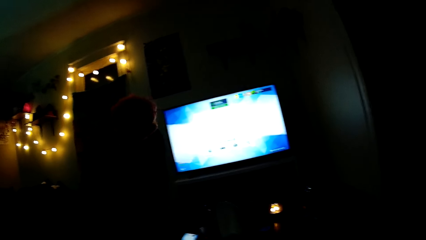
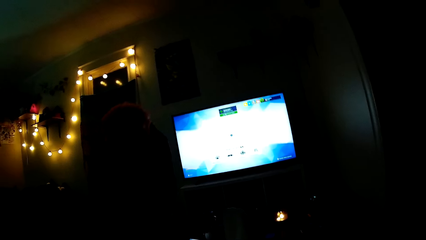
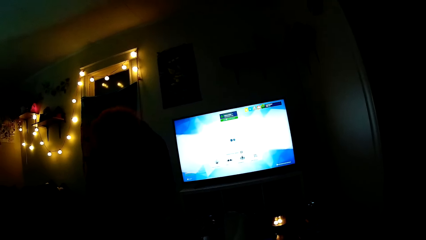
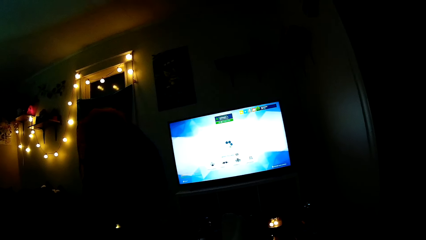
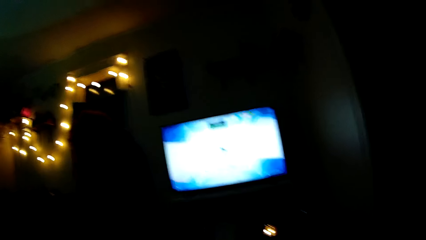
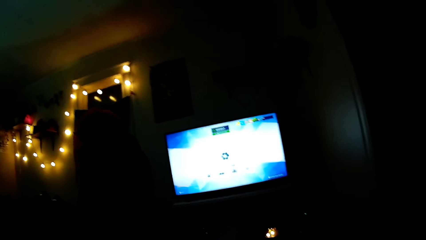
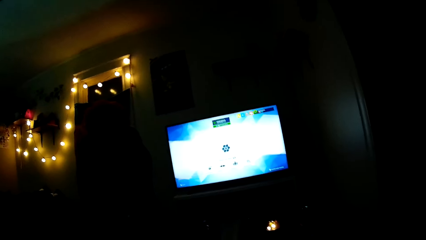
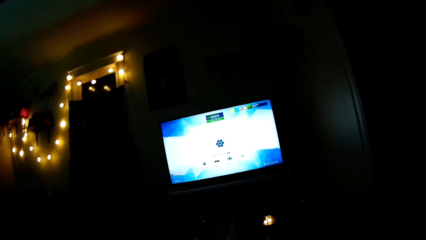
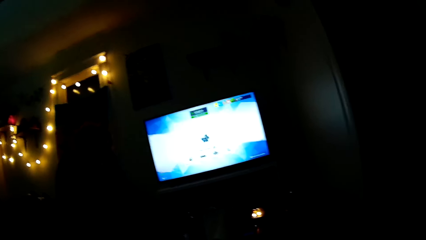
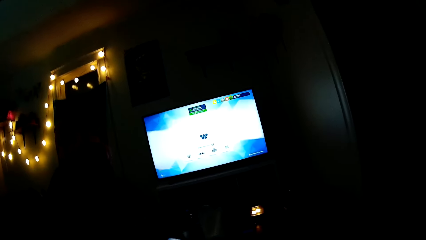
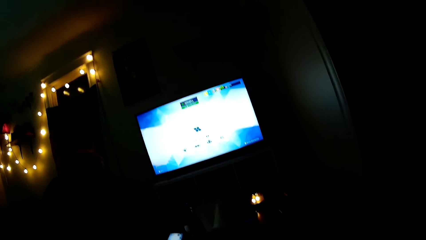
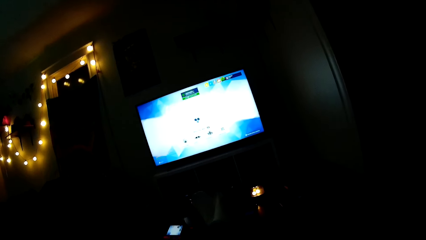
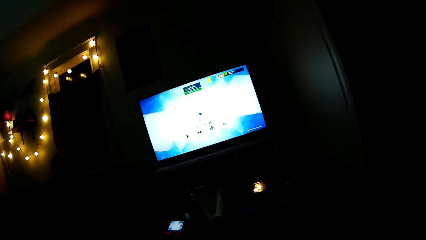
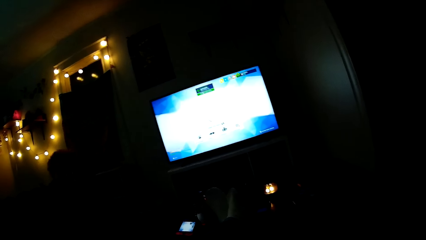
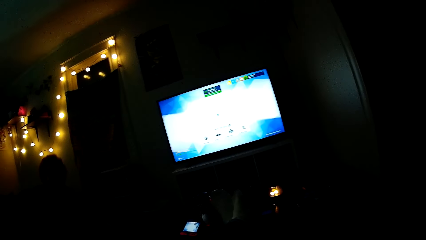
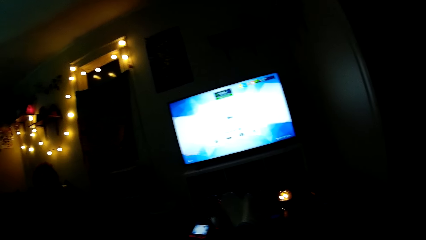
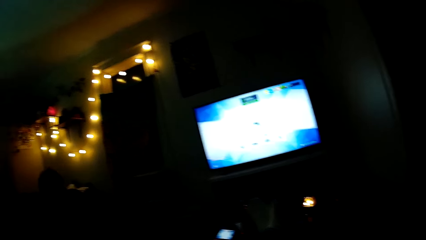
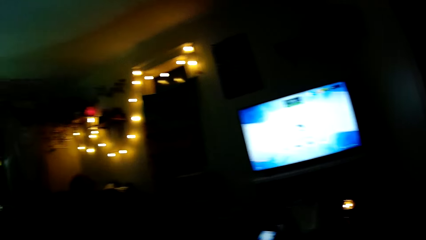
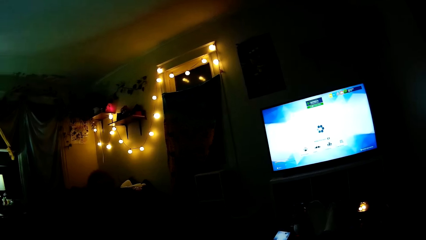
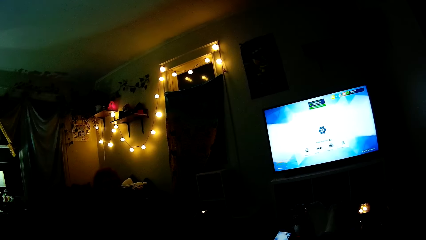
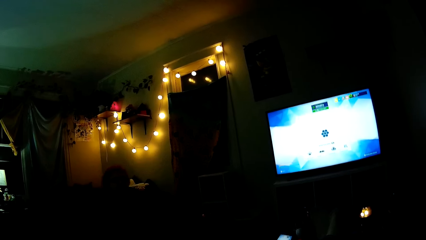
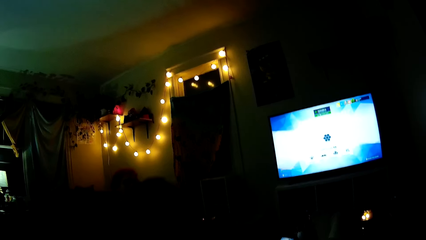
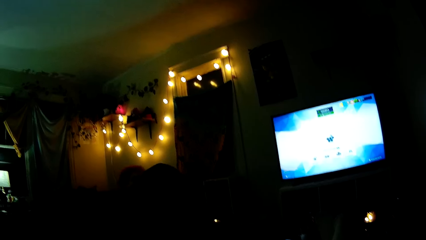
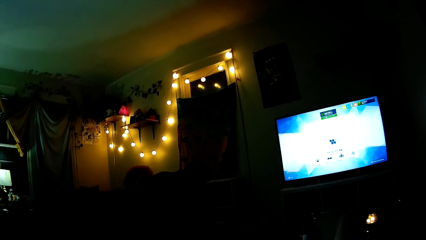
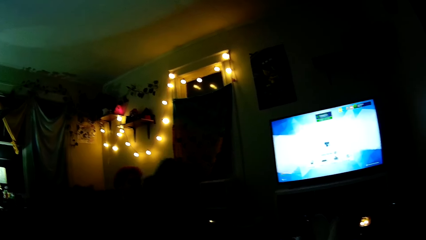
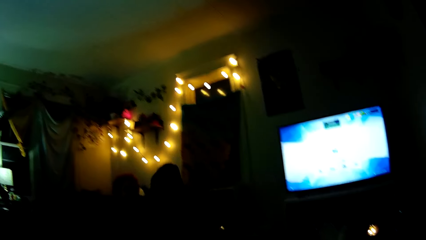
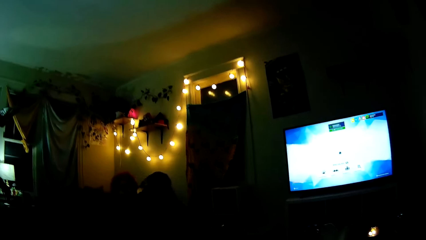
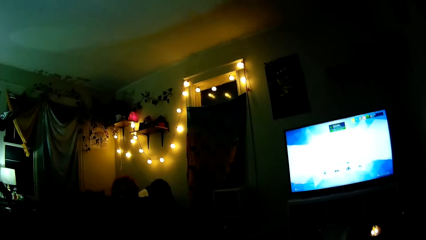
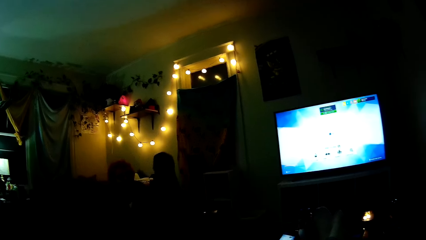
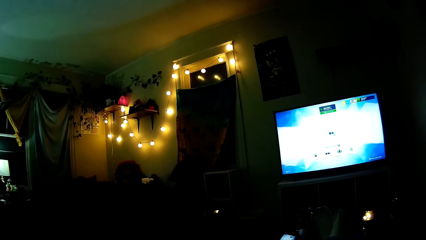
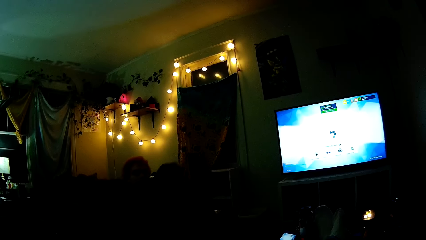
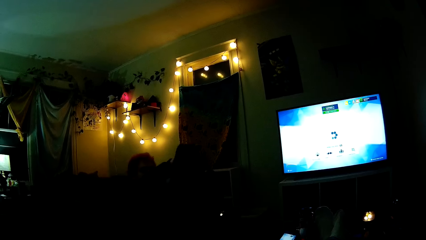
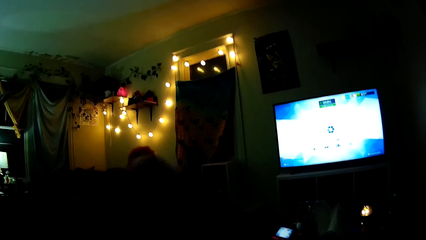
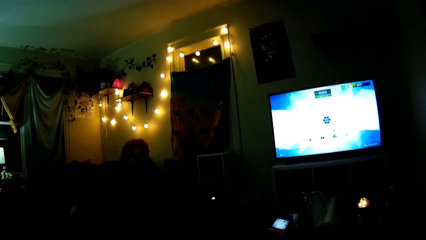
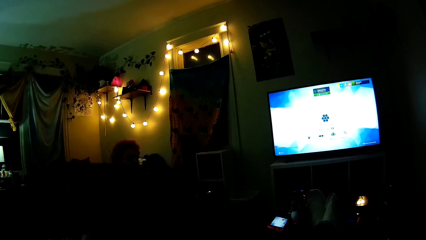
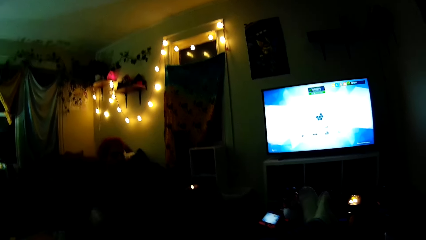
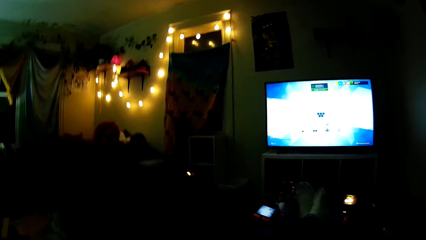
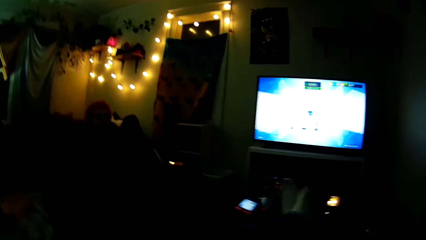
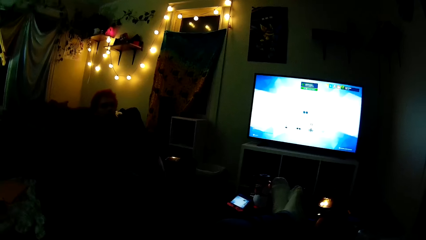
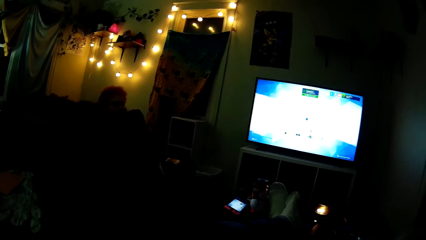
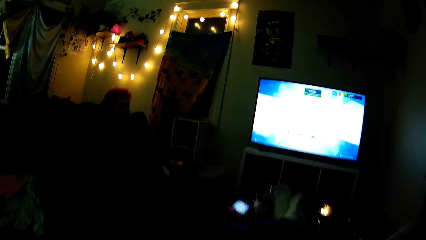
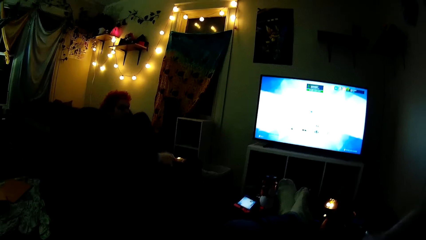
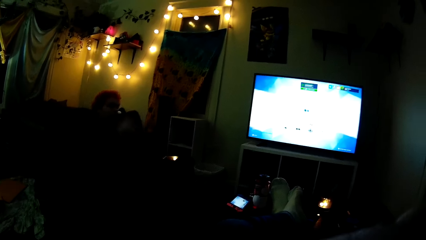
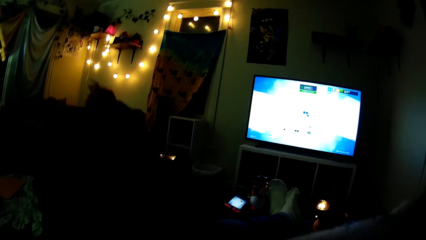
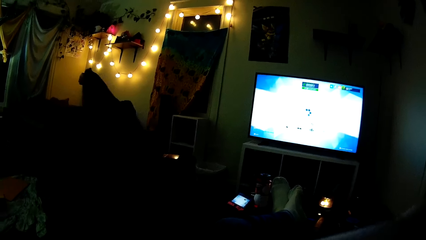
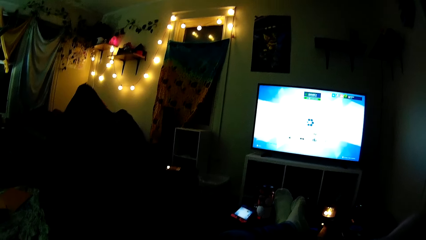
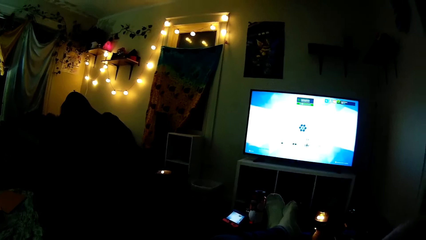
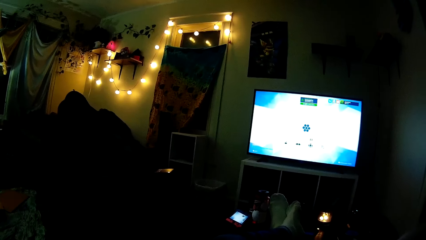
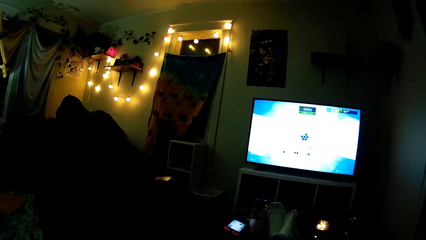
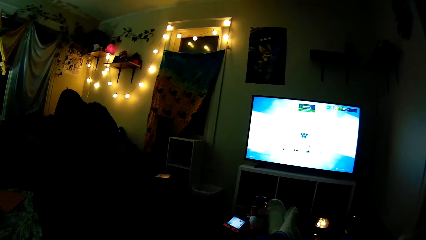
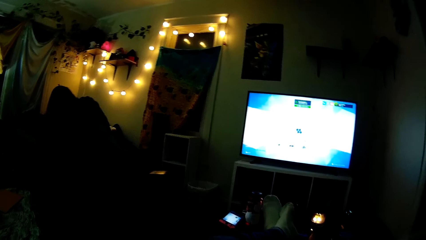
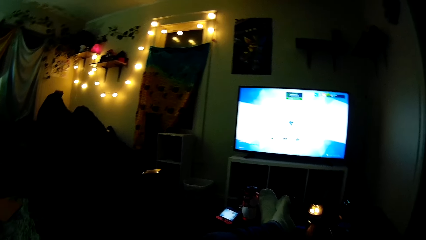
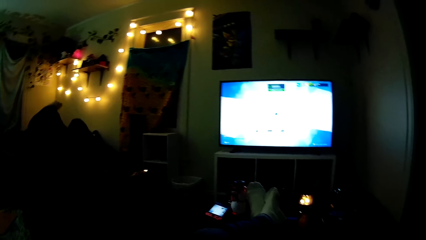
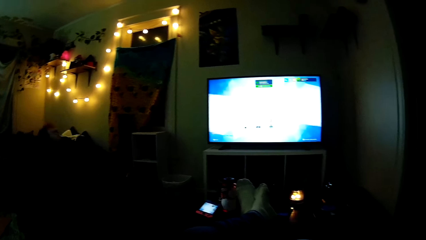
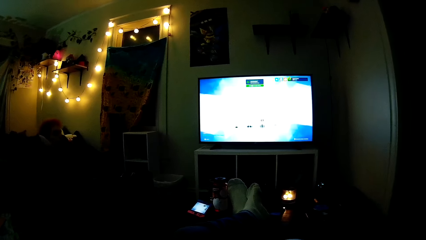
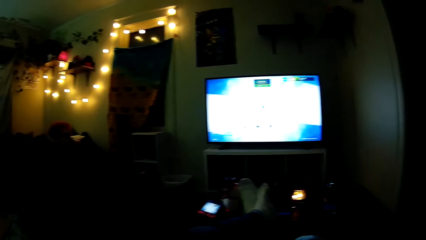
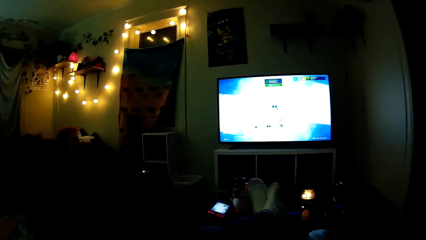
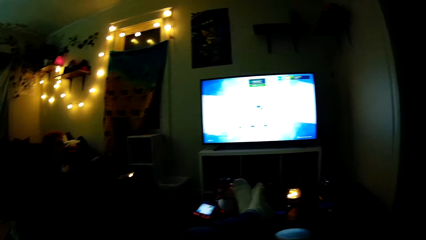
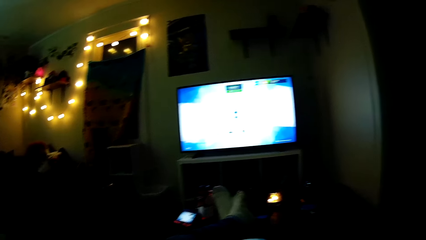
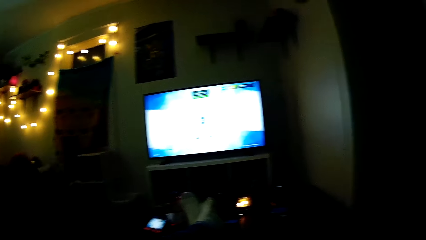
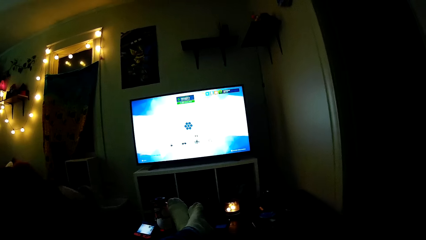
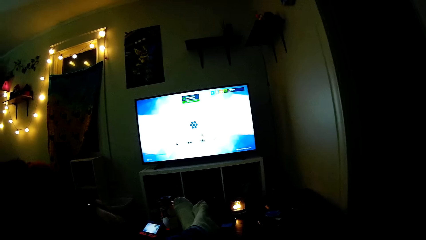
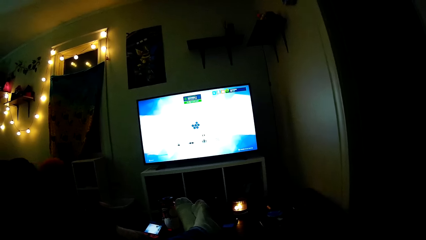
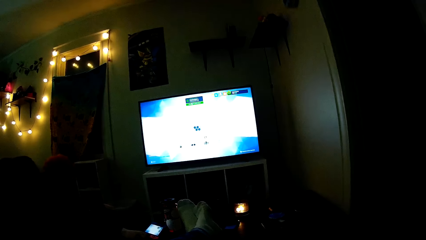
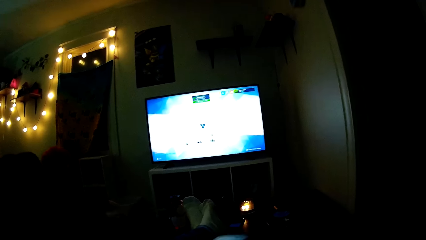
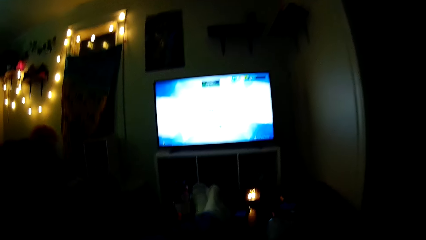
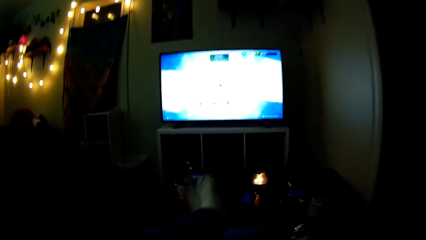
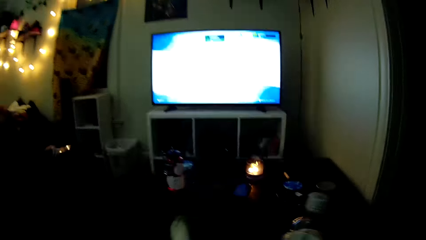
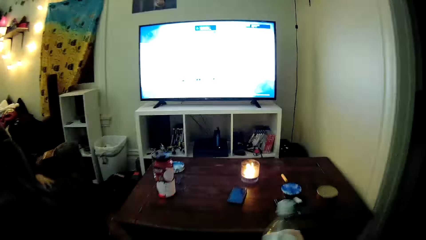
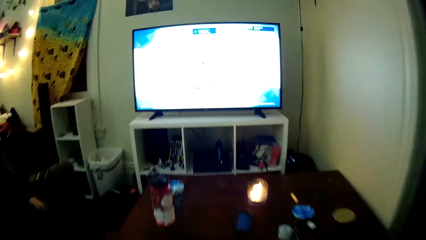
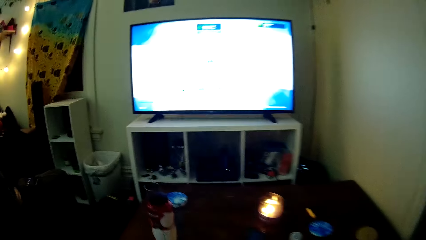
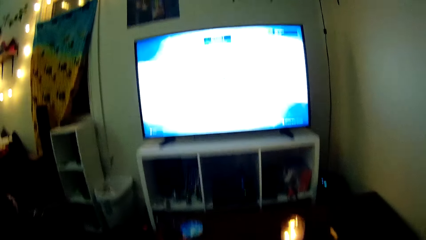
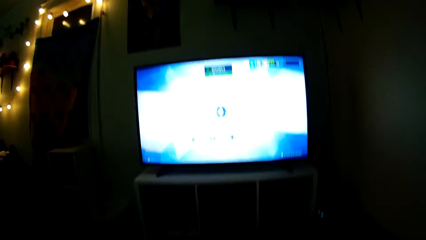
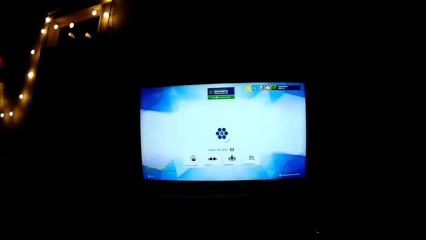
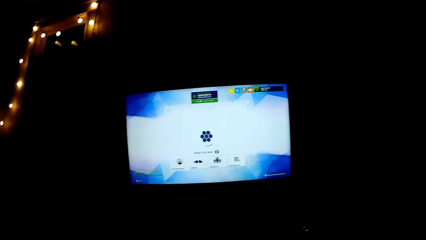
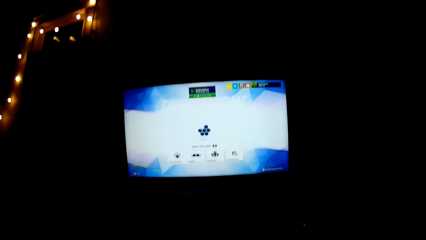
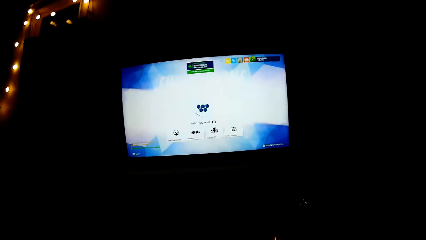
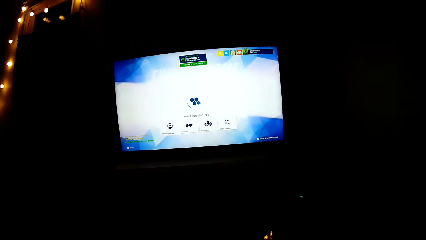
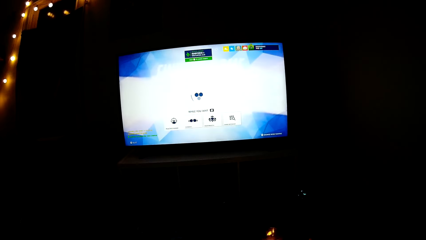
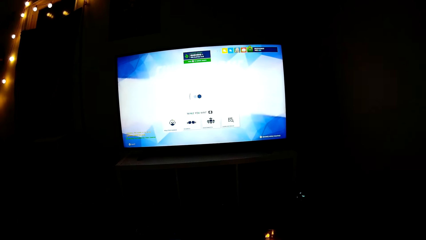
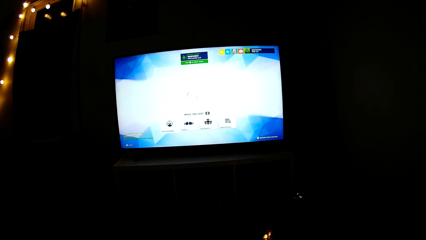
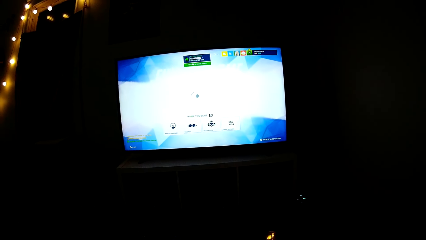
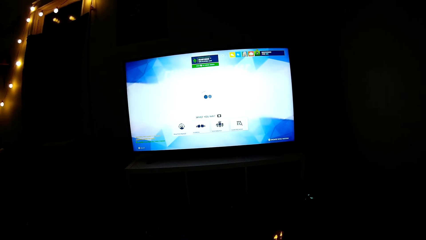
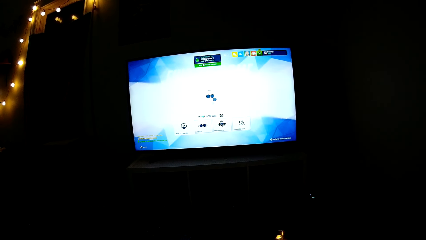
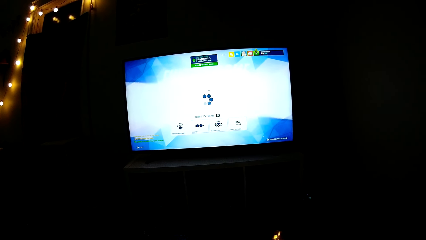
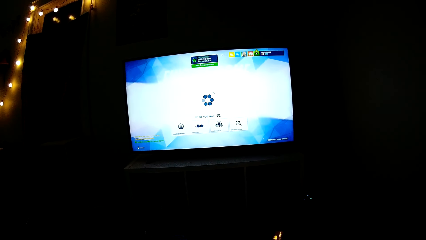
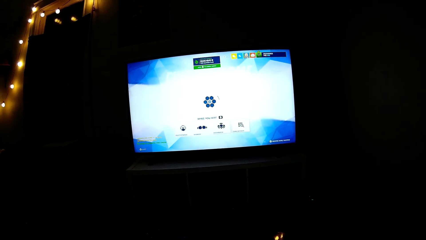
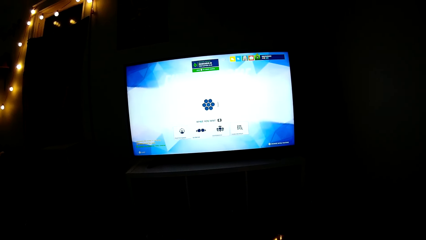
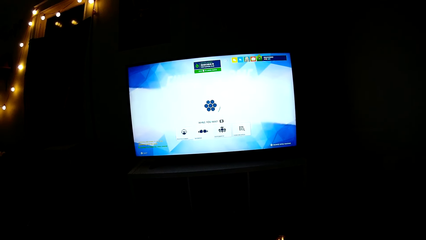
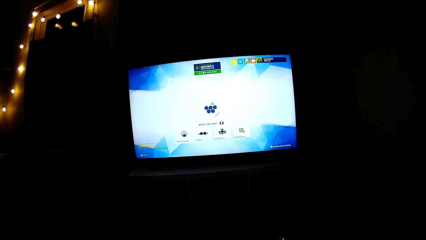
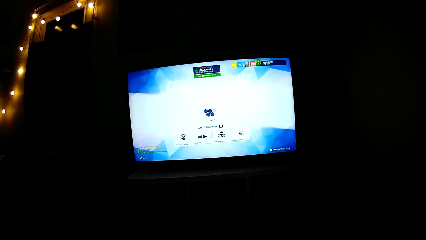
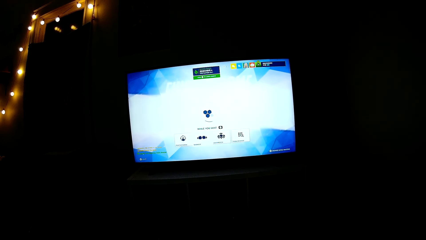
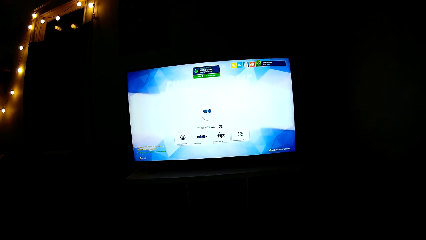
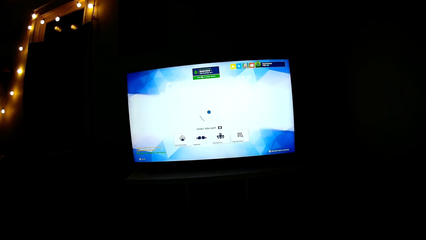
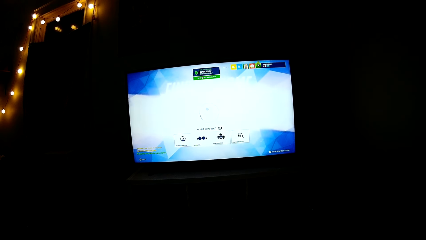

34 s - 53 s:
The man sits on the couch. The man covers himself with the blanket. The camera wearer places their legs on the table. The man picks up a game controller from the table.
